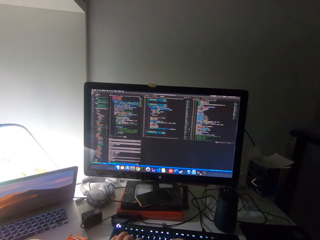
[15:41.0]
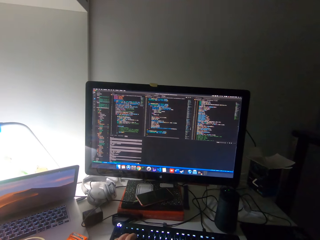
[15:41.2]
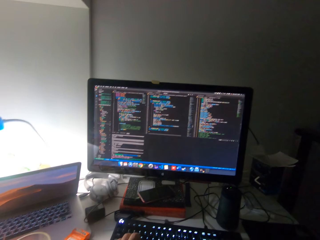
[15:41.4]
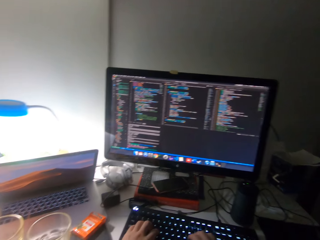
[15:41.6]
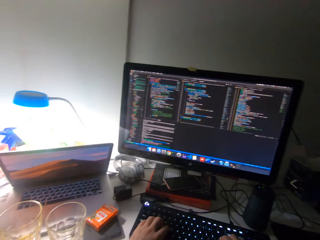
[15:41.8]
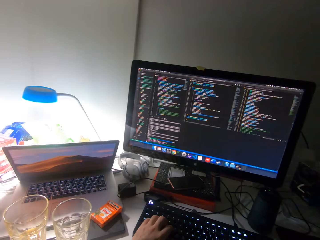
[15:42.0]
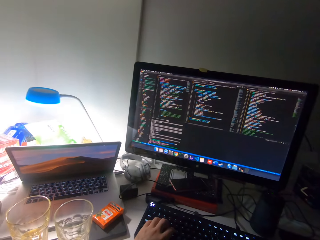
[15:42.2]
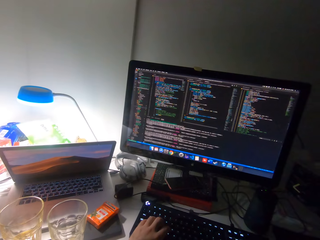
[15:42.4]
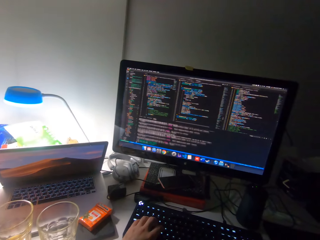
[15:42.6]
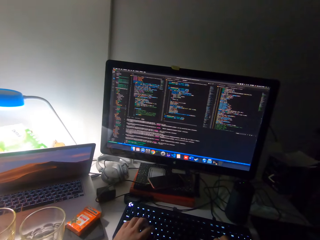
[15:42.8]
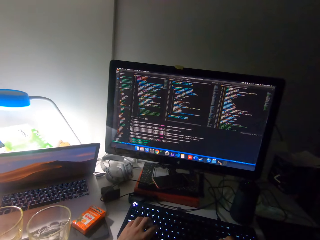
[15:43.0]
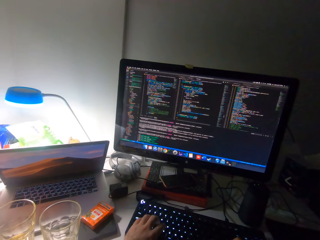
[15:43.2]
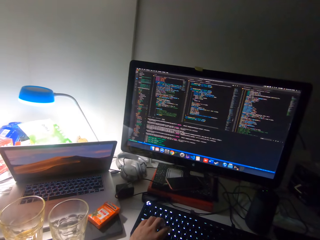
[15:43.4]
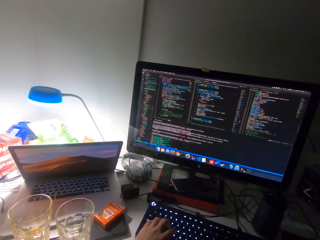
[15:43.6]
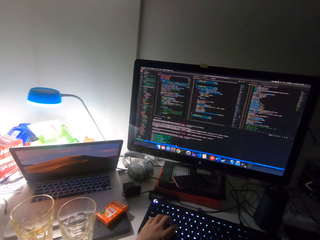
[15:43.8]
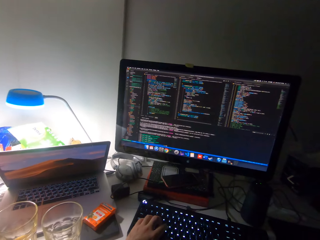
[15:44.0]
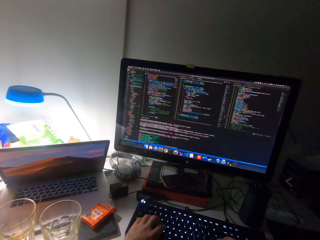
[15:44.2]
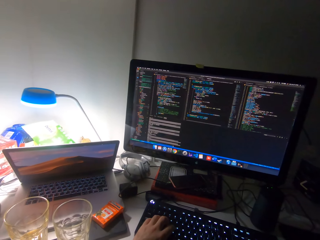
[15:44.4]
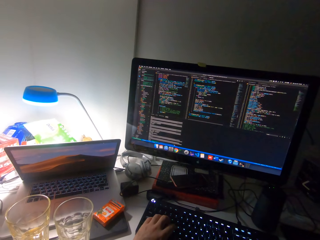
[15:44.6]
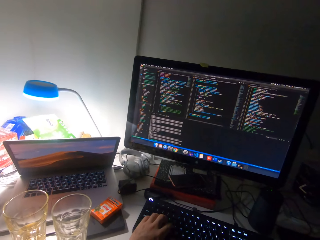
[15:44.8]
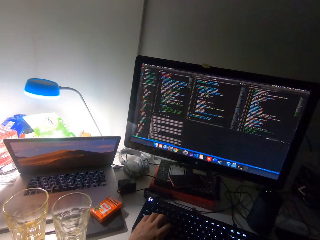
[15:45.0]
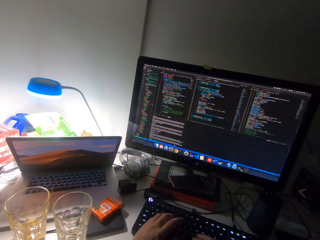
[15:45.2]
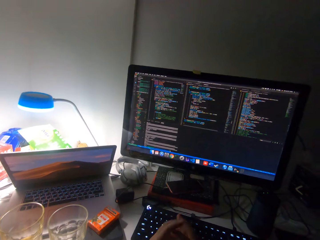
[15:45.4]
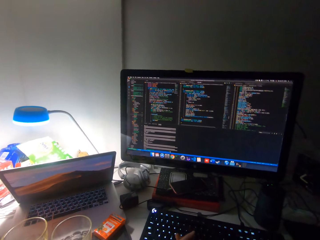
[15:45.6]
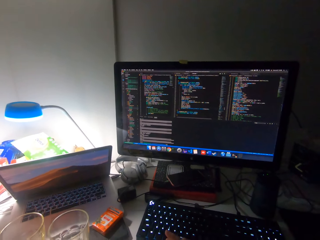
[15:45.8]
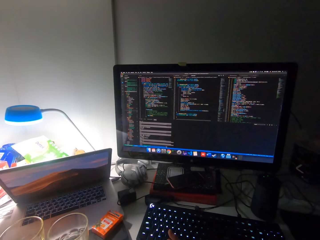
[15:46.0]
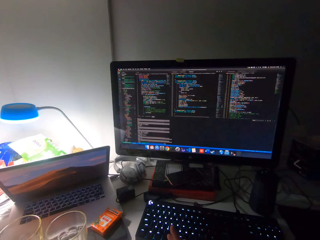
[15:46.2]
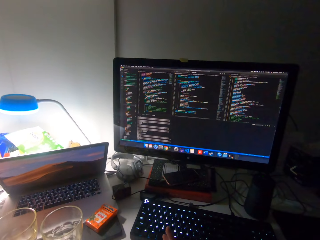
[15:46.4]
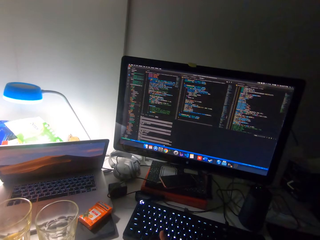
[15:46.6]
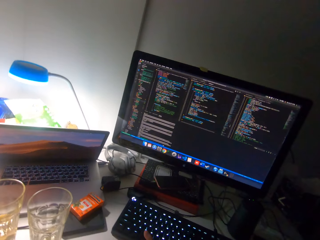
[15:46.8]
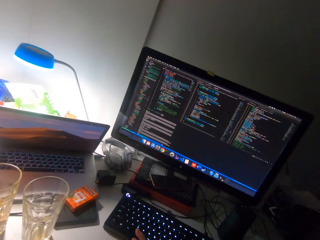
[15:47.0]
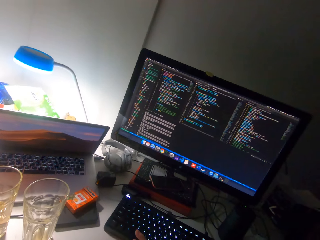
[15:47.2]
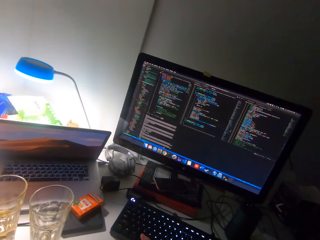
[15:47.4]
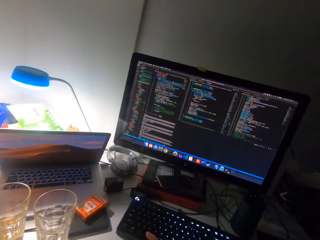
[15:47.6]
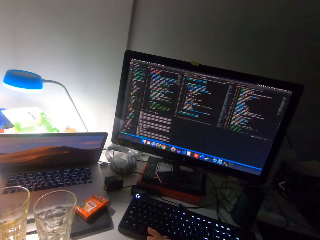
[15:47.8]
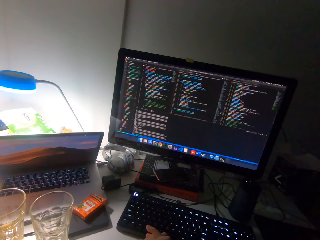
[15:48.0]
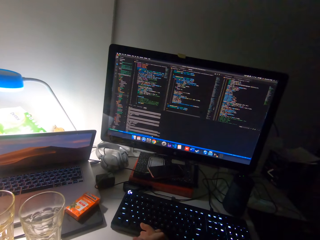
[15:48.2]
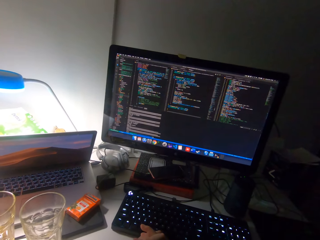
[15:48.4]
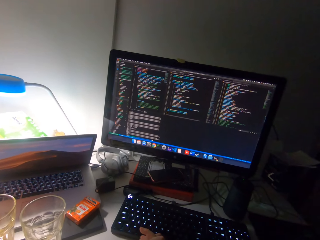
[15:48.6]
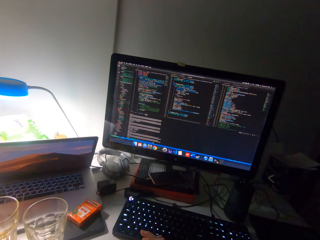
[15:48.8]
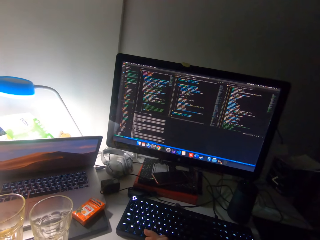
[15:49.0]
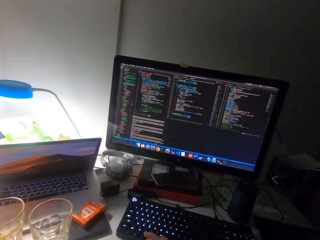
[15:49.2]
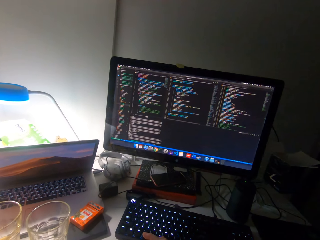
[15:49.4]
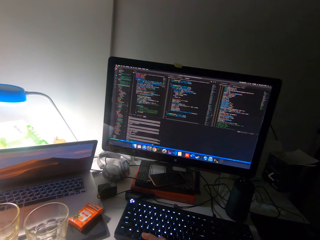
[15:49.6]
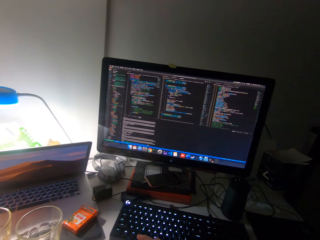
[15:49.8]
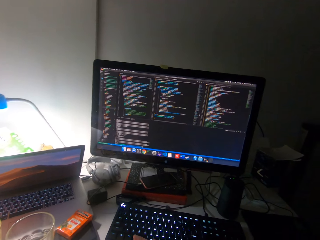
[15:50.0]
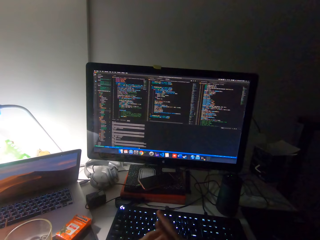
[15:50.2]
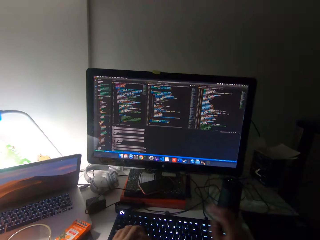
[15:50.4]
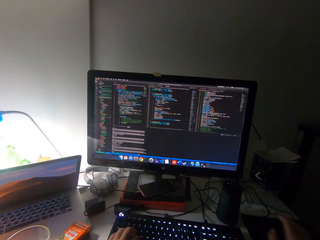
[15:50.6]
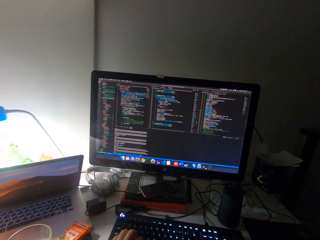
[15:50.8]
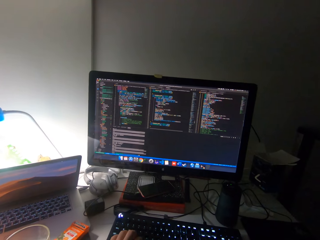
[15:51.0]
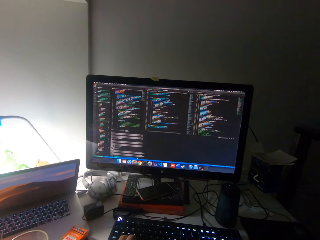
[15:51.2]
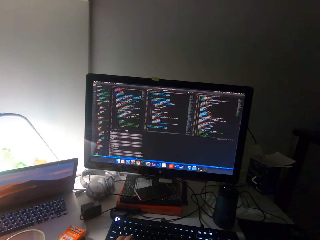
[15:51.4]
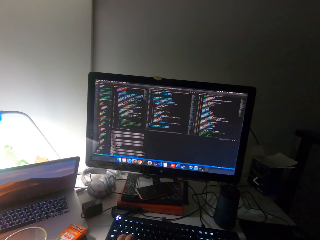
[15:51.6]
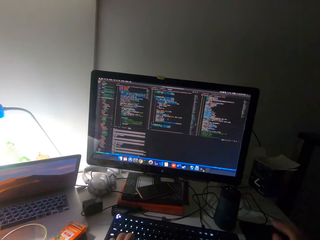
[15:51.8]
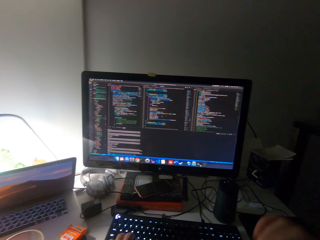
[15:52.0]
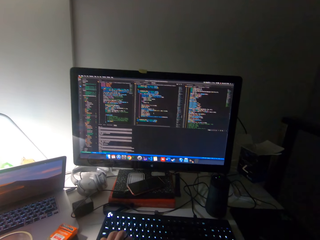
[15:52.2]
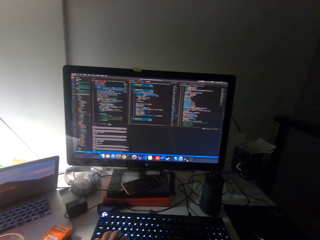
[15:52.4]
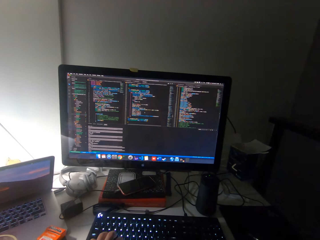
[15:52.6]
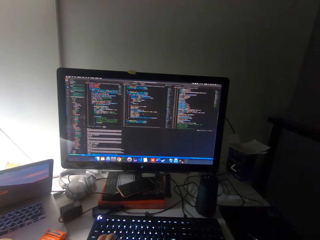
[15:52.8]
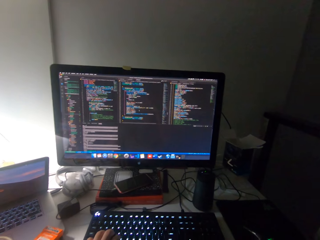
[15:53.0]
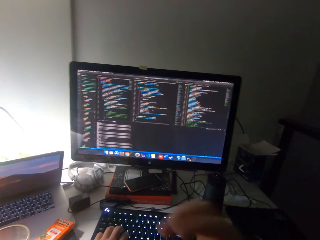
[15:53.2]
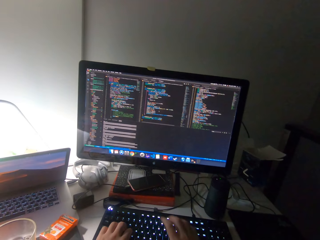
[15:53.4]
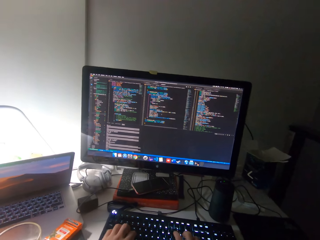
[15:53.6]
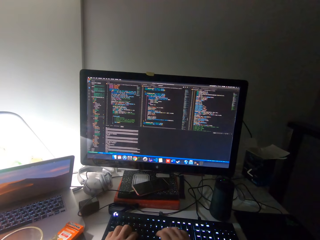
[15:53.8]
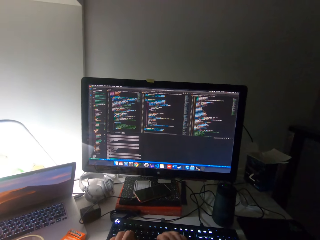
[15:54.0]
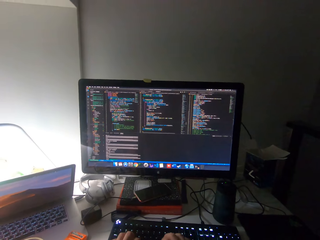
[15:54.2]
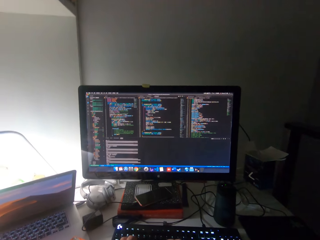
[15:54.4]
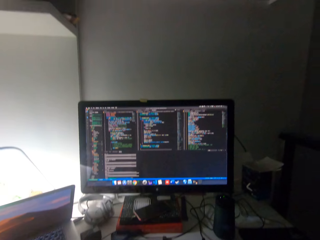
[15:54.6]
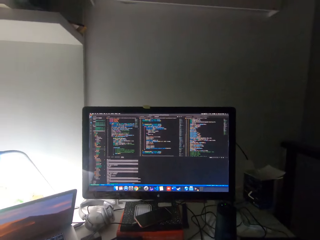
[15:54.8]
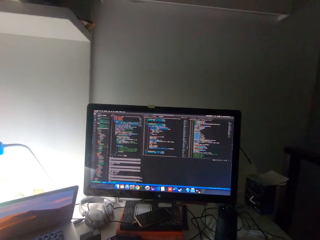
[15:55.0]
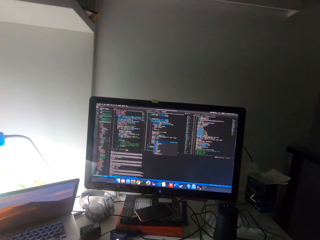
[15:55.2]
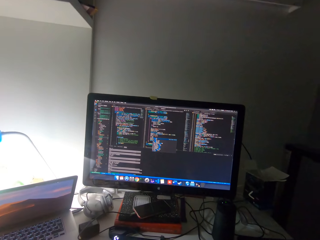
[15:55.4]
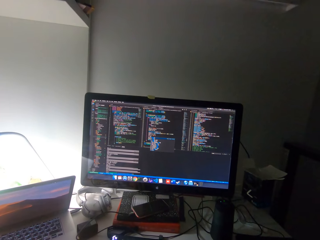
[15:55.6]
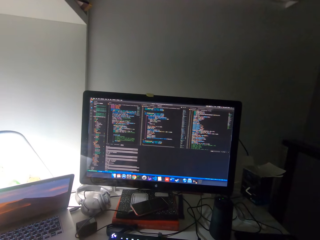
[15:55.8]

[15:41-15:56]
The camera wearer scrolls the mouse. He places the cup on the table with his left hand. He types on a keyboard. He moves his head. He operates the keyboard with his left hand. He operates the keyboard with both hands.

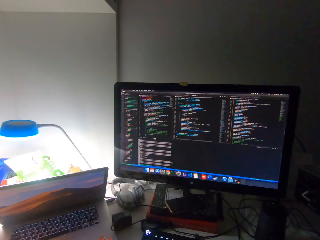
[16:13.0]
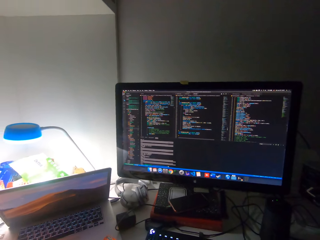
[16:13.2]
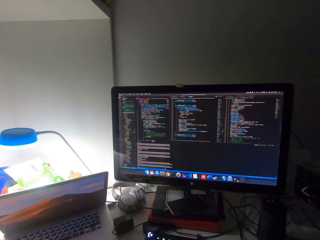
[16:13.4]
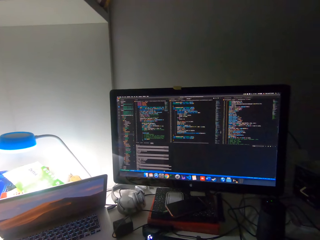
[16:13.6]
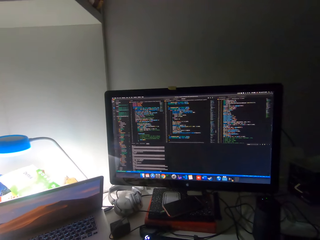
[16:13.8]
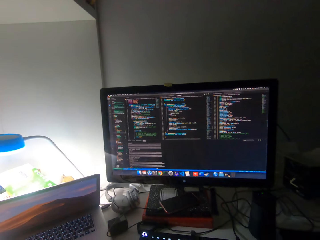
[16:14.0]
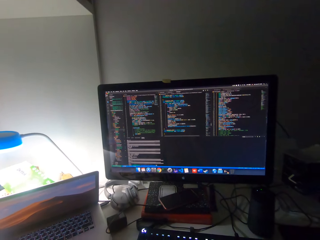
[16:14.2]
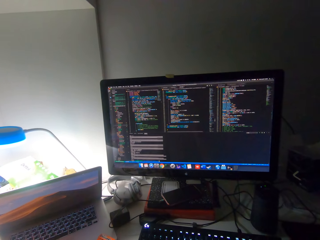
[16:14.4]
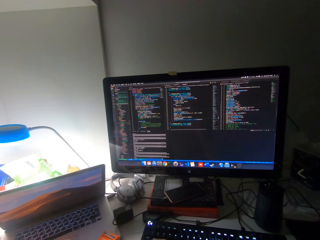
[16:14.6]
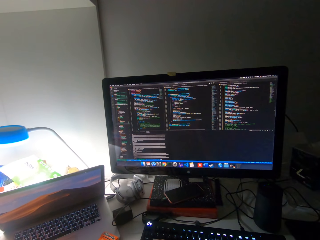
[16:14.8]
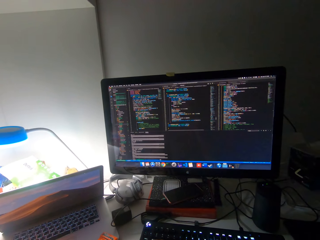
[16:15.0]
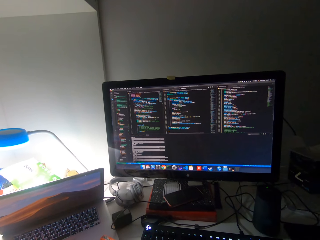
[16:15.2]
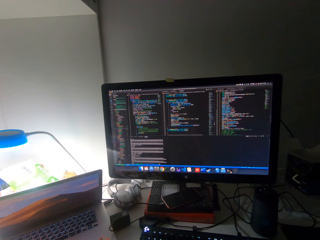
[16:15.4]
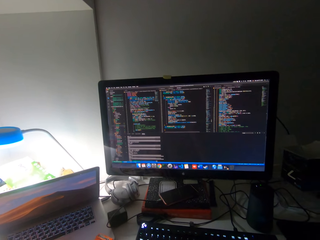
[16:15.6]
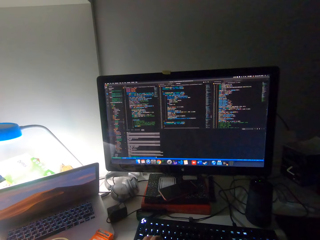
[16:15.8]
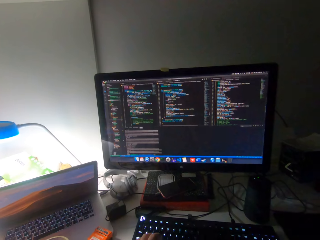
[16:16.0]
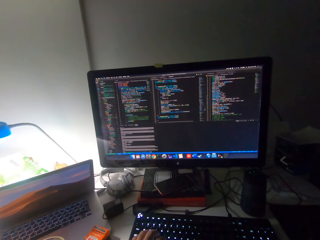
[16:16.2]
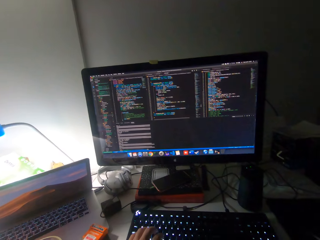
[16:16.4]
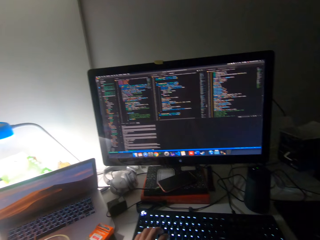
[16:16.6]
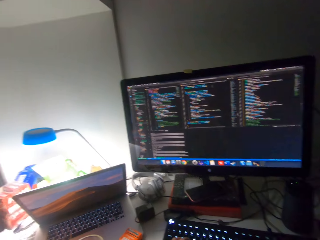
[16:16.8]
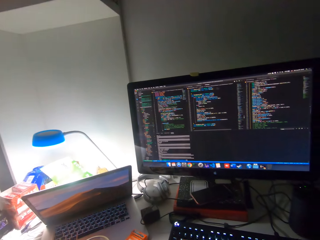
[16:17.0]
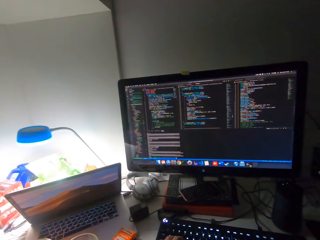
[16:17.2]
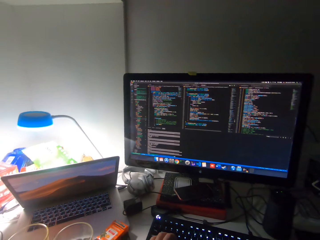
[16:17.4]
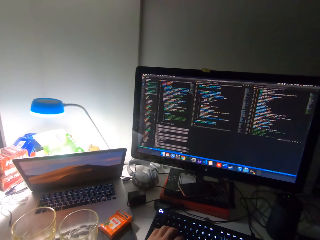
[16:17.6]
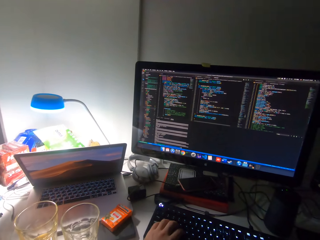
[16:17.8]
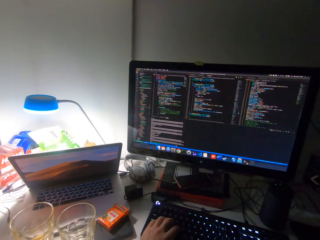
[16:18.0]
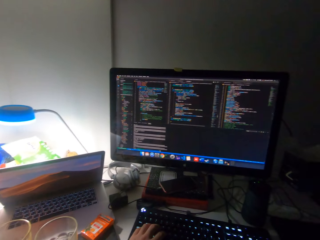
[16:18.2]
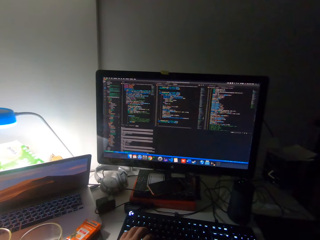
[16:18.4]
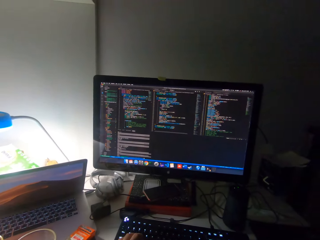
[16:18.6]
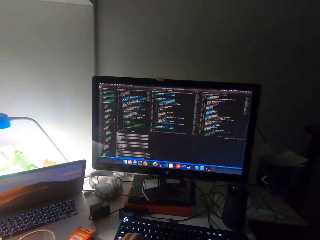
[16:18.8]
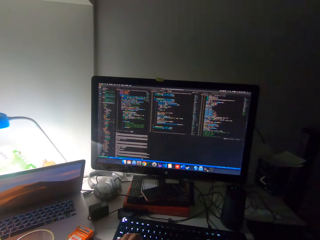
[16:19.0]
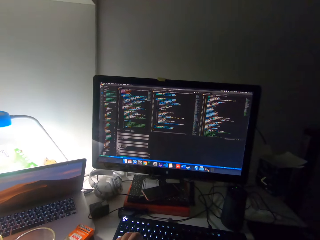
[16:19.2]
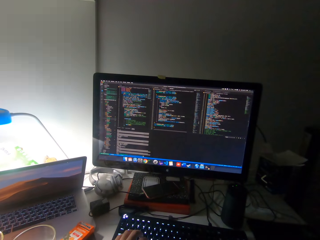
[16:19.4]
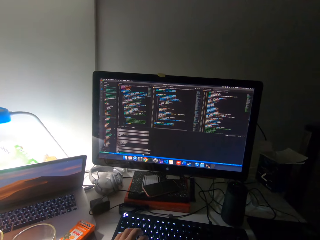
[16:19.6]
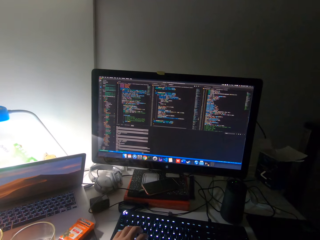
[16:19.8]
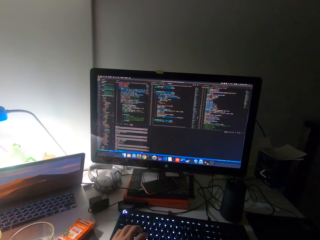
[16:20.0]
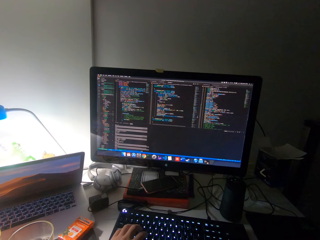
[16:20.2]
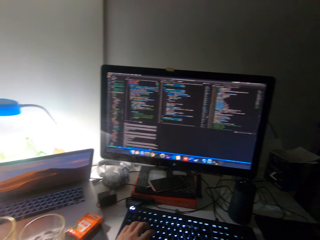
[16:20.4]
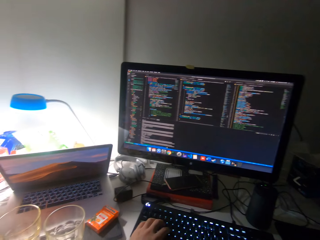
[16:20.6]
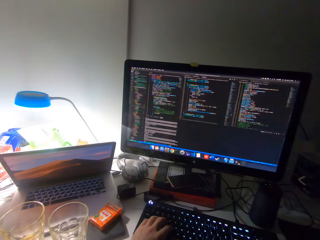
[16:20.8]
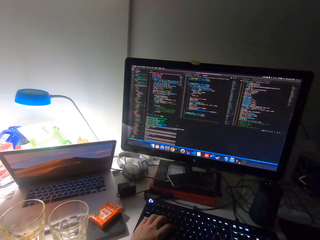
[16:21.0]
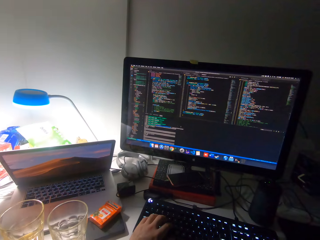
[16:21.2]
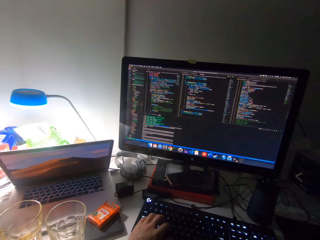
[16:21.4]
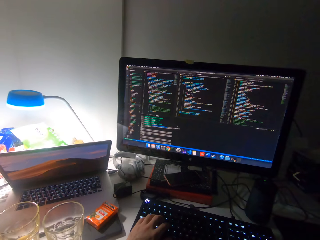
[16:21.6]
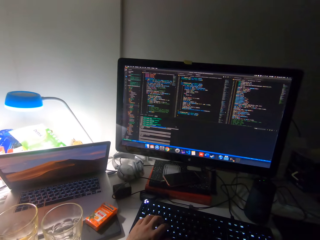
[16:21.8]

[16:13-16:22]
The camera wearer moves his head.
